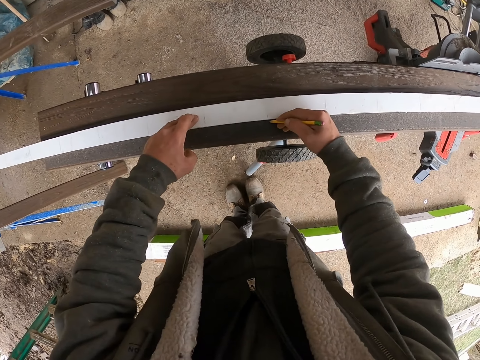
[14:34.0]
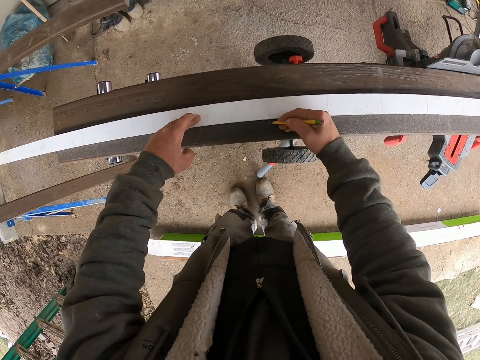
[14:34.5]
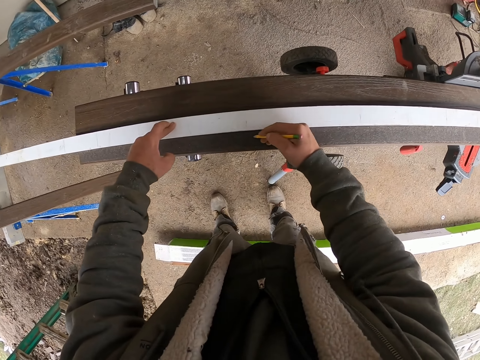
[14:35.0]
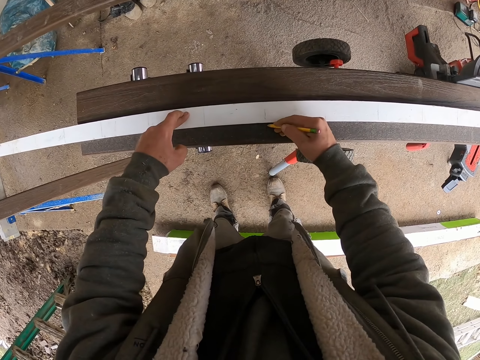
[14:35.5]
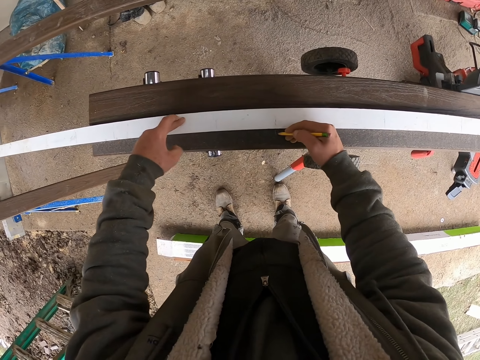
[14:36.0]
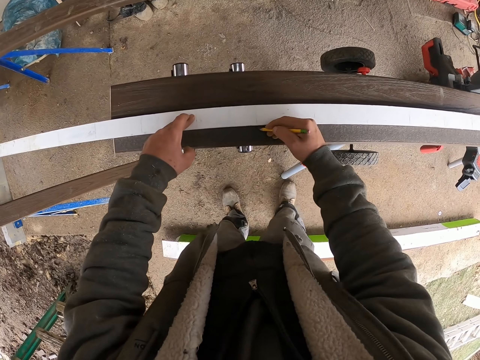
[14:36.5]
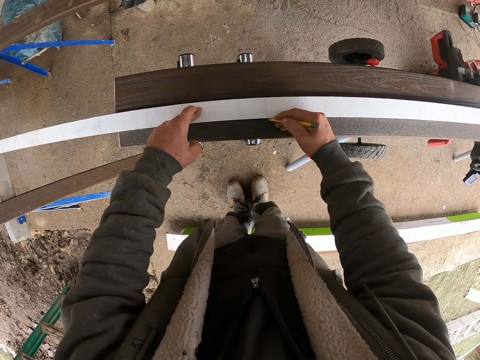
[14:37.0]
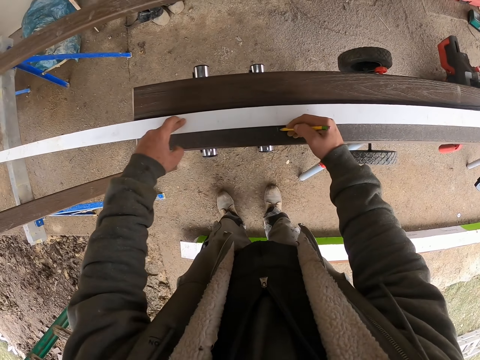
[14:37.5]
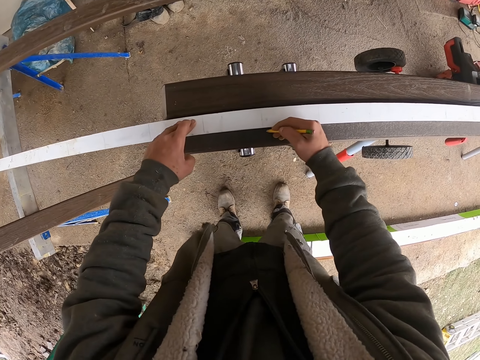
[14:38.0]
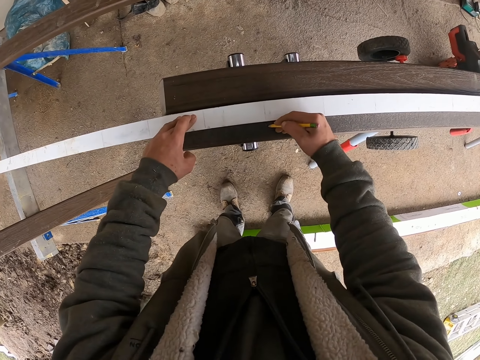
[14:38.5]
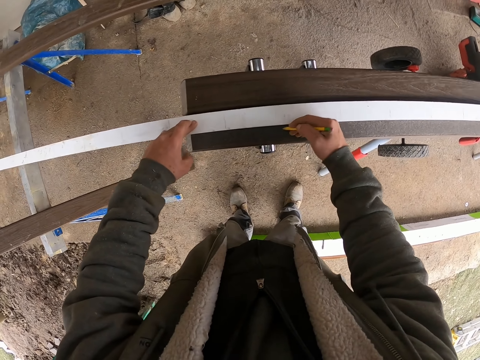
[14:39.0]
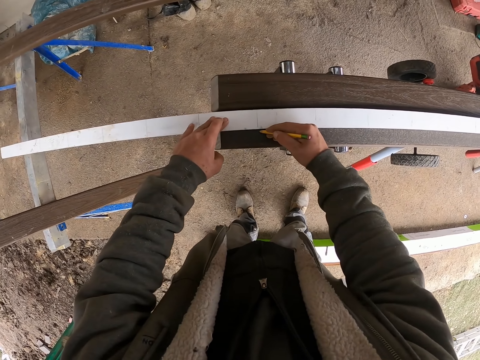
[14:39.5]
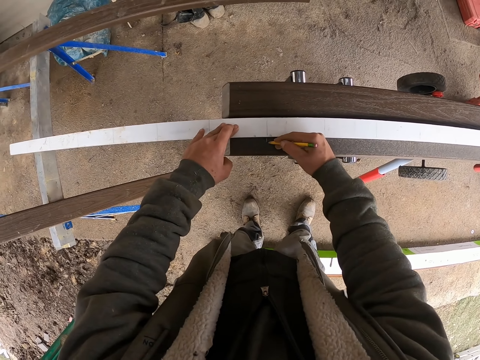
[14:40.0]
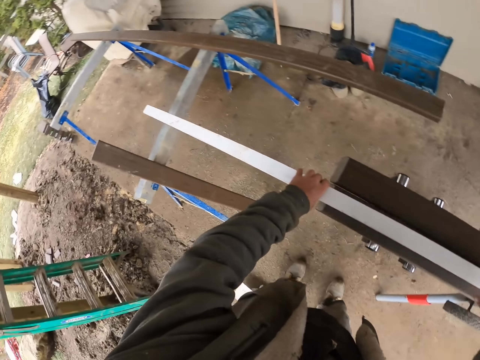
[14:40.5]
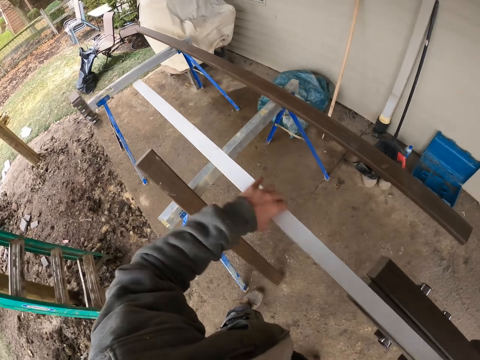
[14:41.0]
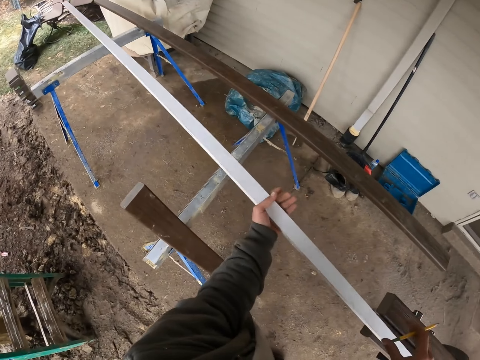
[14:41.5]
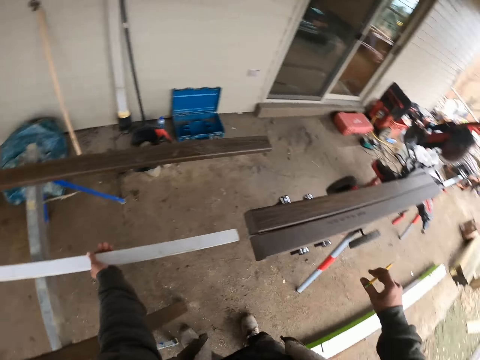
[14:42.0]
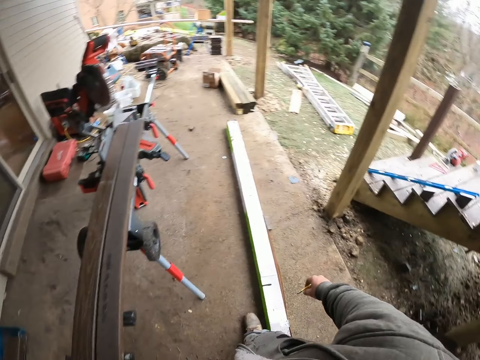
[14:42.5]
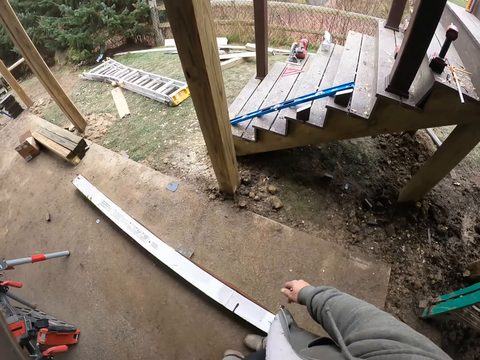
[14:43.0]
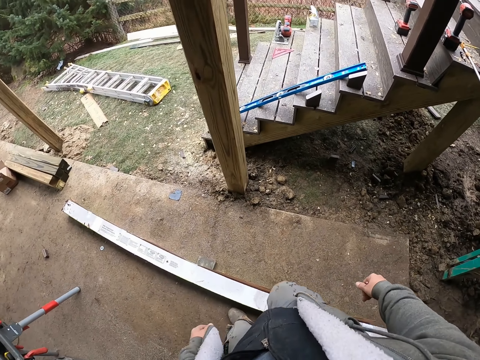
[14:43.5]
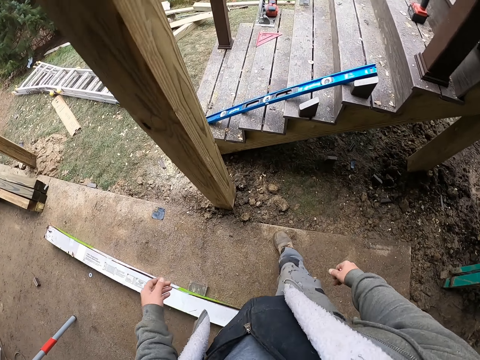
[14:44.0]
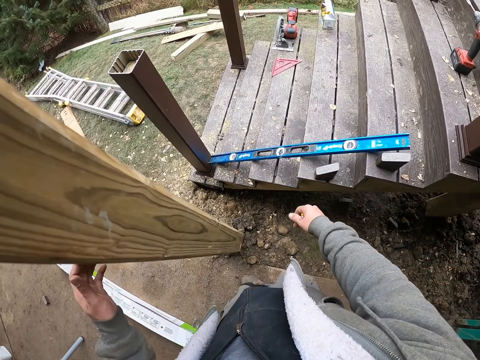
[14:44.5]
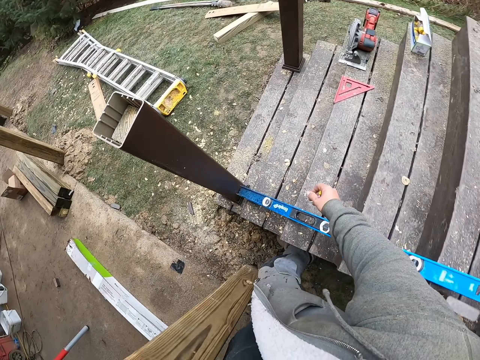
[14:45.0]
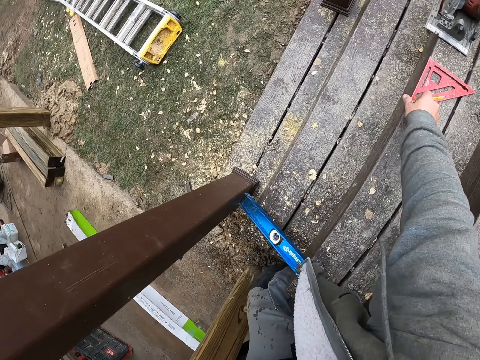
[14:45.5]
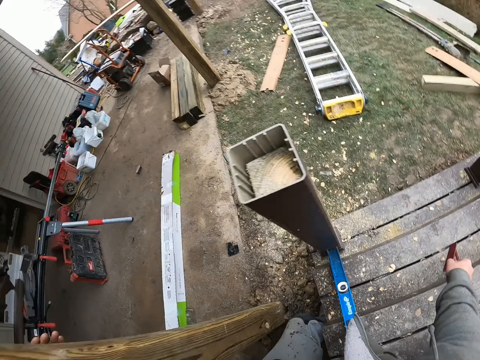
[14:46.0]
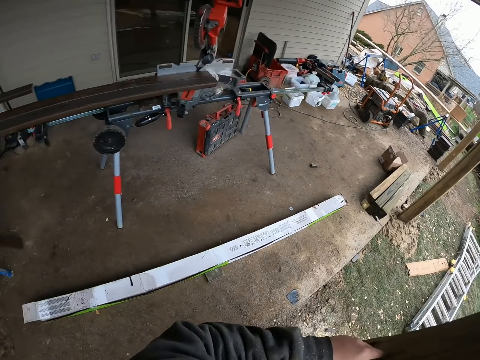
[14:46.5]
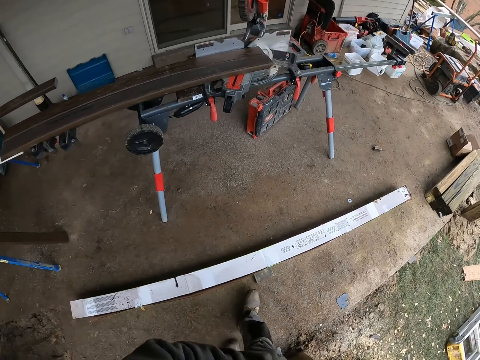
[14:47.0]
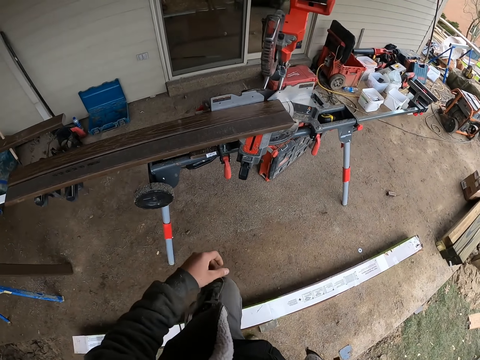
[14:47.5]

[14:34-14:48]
The camera wearer marks the wood. They reposition their hand. They mark the wood. They reposition their hand. They mark the wood. They reposition their hand. They mark the wood. They reposition their hand. They mark the wood. They carry the wood. They remove the long white wood. They drop the wood and move around. They hold a post. They take a carpenter square or ruler and move around.

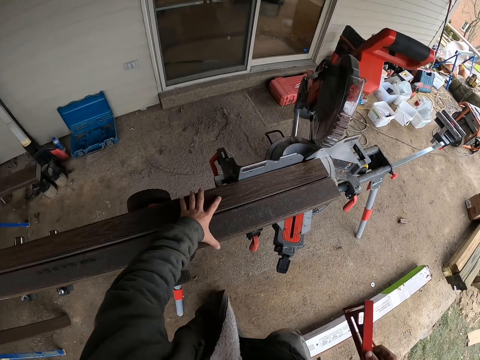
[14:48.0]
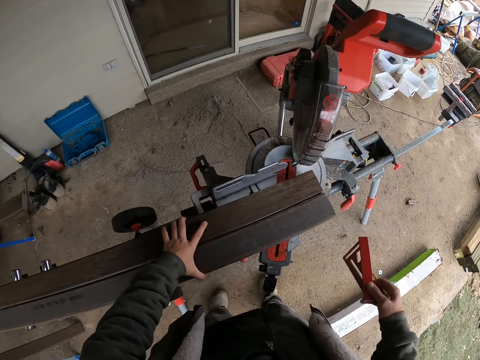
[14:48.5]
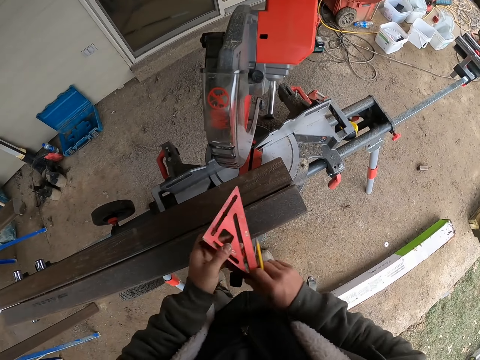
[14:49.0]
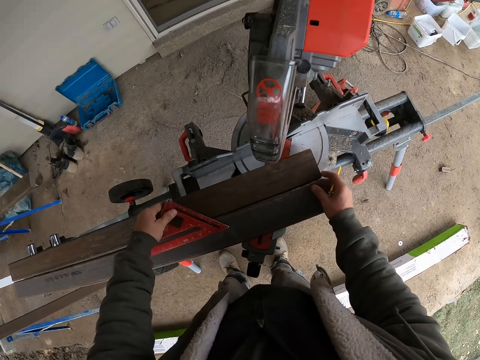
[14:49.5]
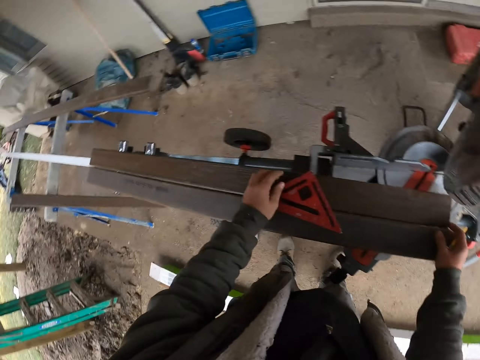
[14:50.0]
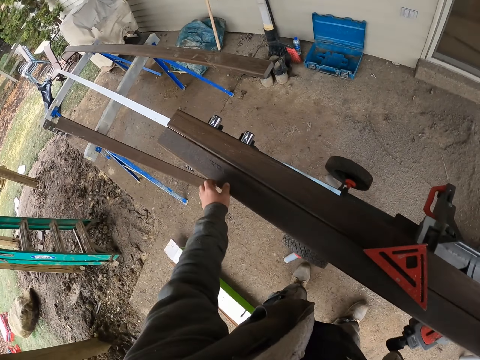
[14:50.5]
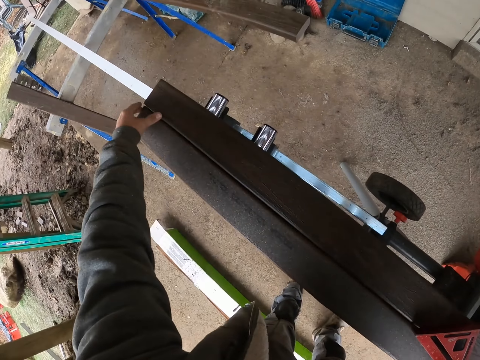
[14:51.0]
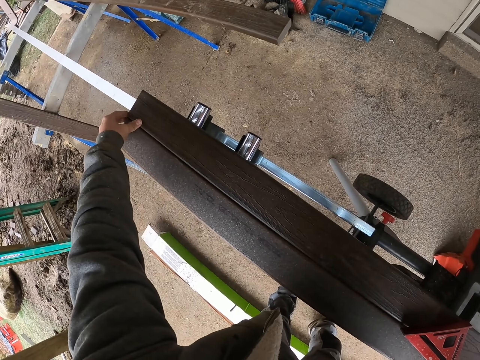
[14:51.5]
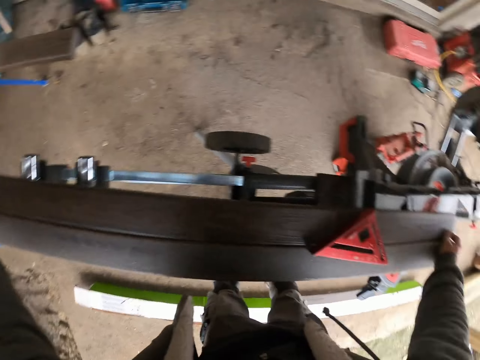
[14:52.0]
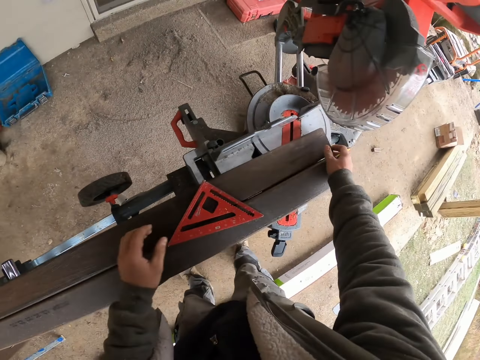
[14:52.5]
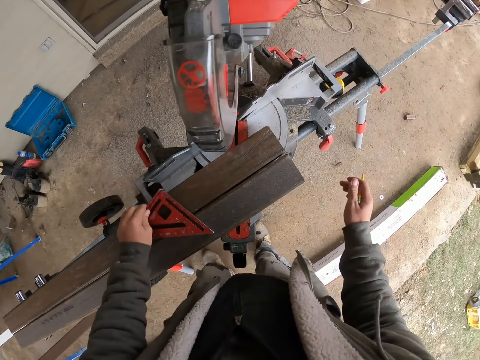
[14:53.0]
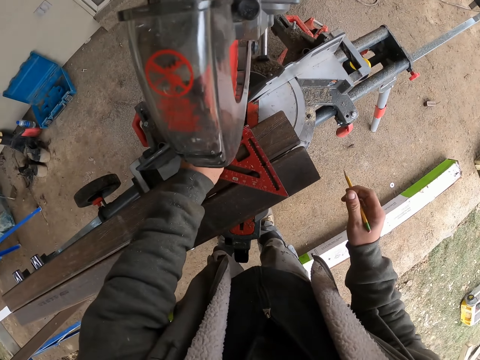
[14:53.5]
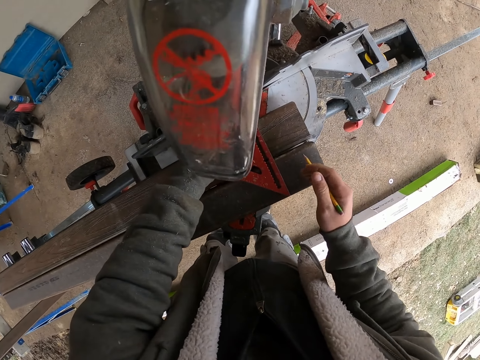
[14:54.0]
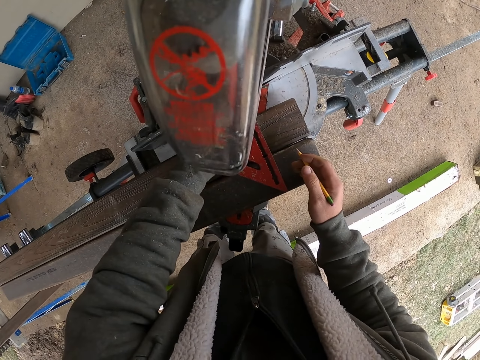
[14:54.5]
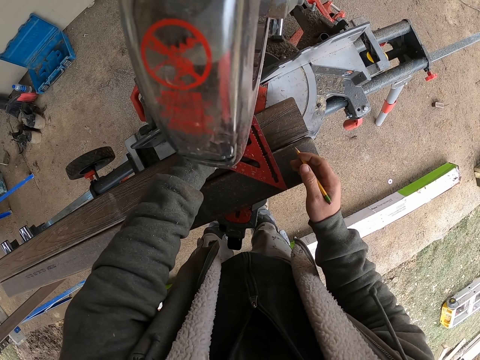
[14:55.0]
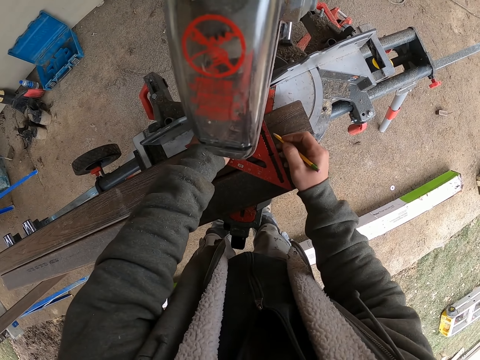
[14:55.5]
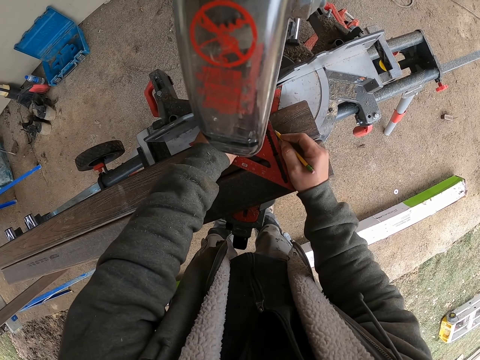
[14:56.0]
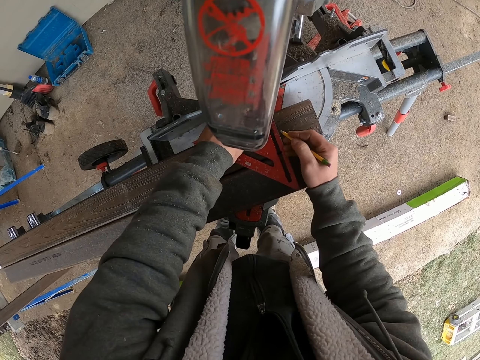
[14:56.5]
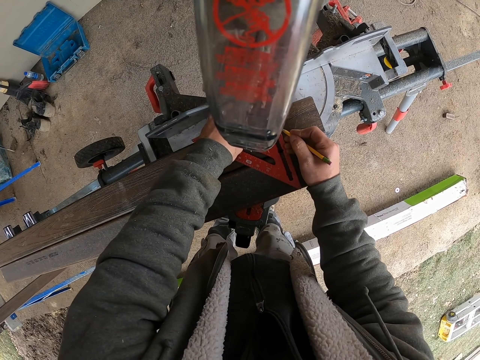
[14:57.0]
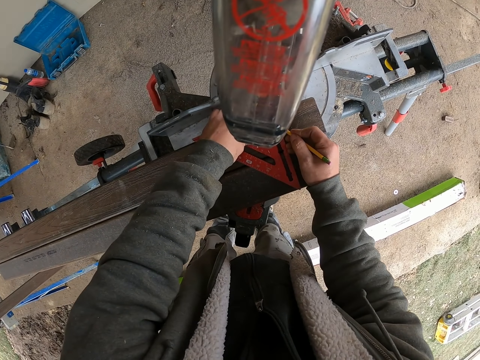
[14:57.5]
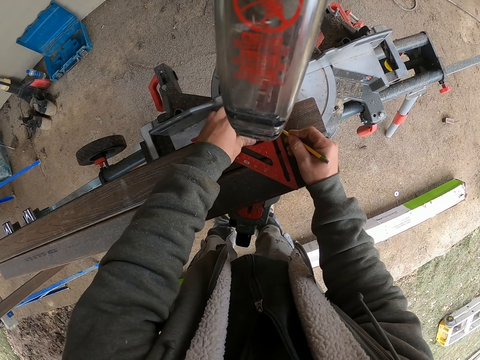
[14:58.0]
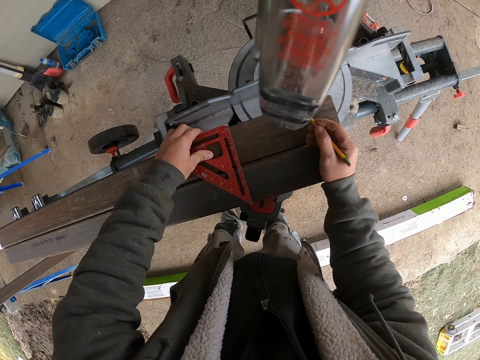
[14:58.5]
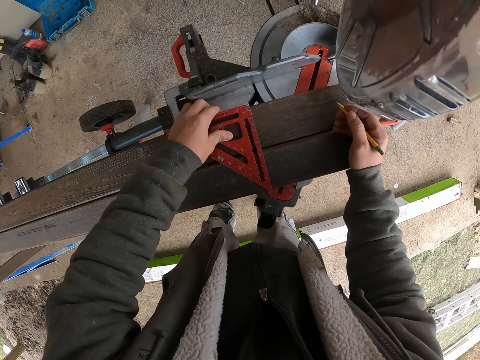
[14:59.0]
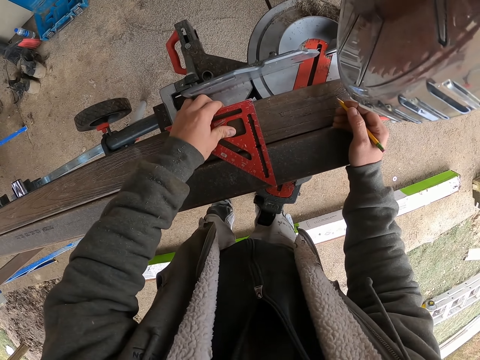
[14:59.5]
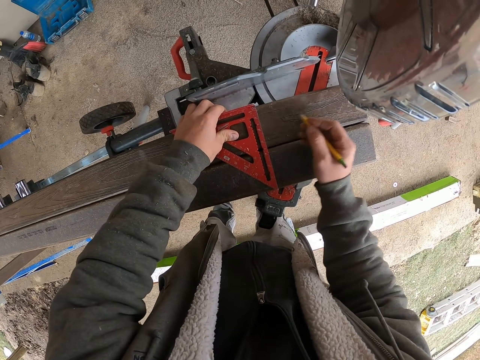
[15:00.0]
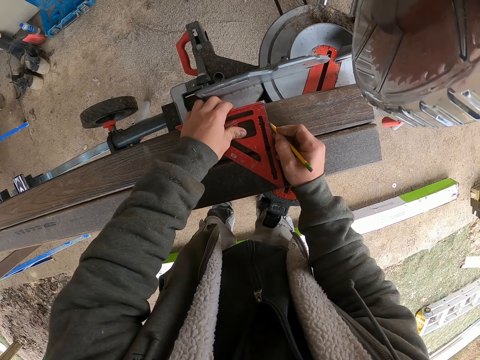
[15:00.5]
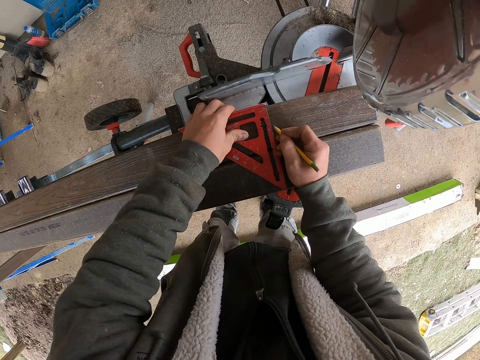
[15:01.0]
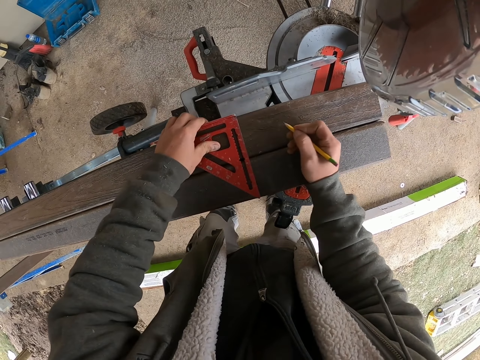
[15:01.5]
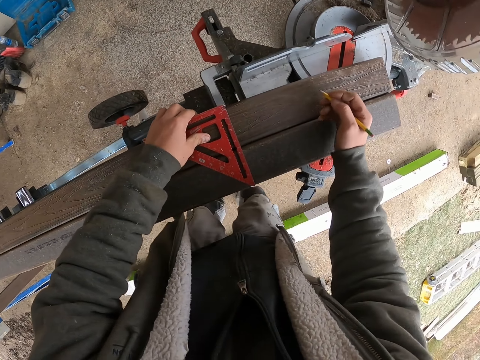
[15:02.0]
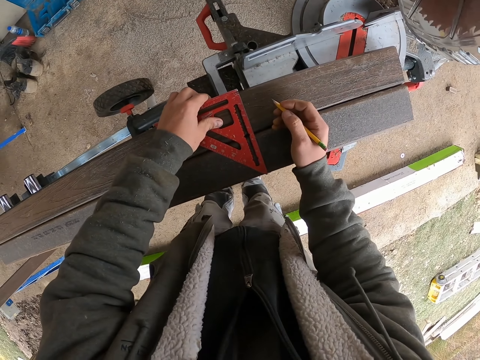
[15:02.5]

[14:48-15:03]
The camera wearer holds the pieces of wood. They reposition the pieces of wood. They hold the ruler or carpenter square. They hold the wood. They measure the pieces of wood. They place down the carpenter square. They align the pieces of wood. They adjust the wood. They take the carpenter square. They measure the wood. They mark the wood with a pencil. They reposition the ruler. They mark the wood. They reposition the ruler.
